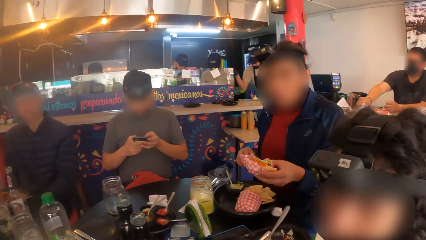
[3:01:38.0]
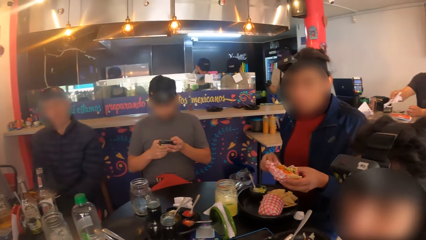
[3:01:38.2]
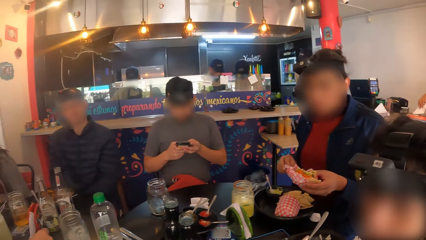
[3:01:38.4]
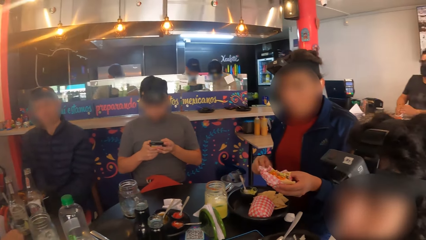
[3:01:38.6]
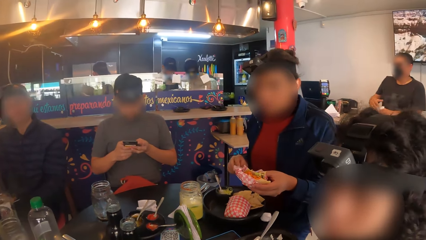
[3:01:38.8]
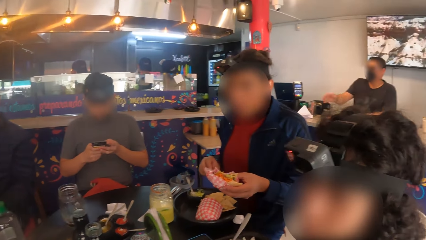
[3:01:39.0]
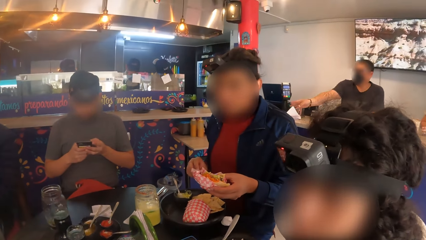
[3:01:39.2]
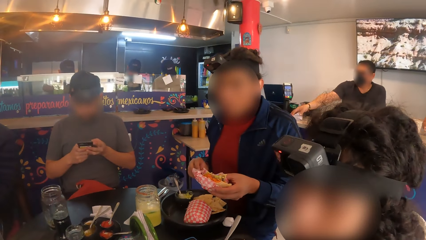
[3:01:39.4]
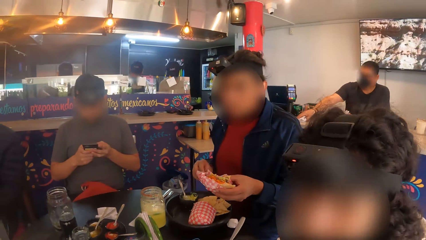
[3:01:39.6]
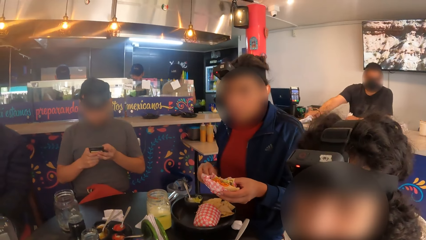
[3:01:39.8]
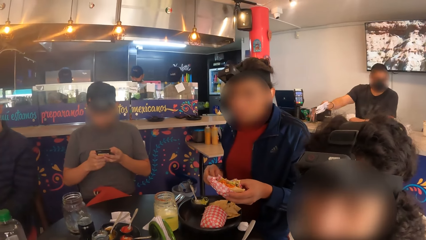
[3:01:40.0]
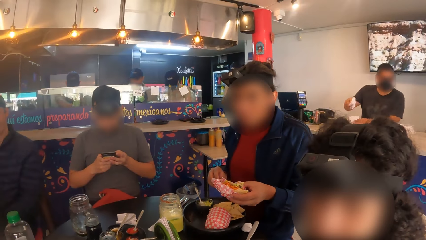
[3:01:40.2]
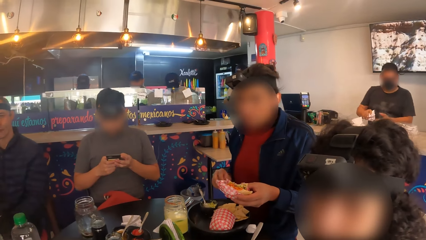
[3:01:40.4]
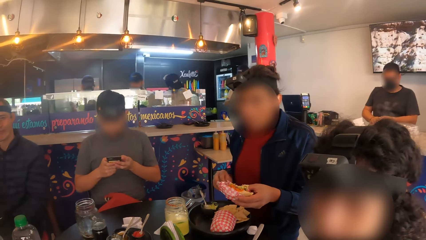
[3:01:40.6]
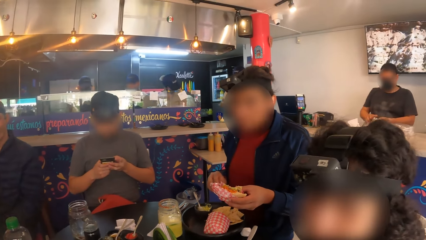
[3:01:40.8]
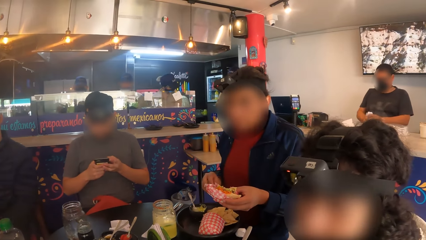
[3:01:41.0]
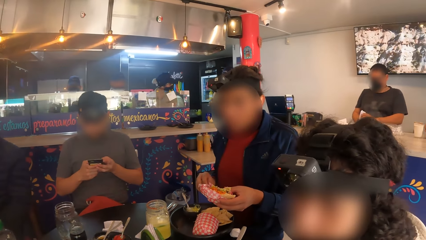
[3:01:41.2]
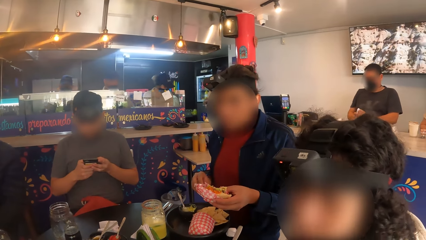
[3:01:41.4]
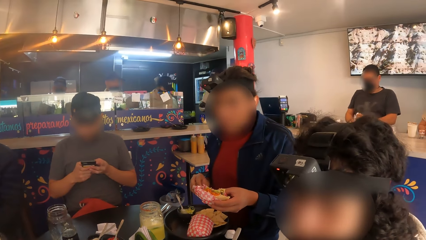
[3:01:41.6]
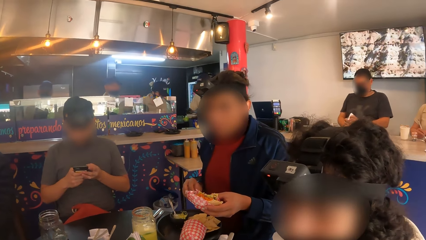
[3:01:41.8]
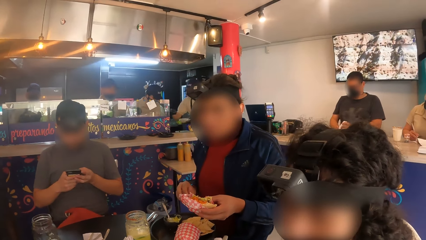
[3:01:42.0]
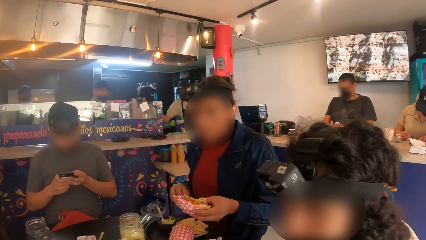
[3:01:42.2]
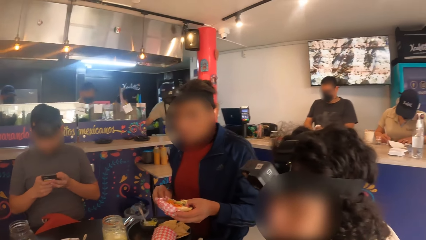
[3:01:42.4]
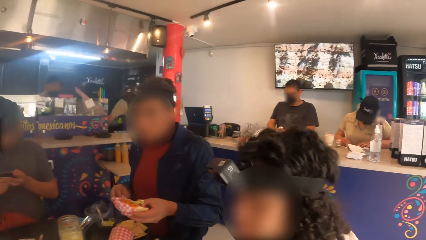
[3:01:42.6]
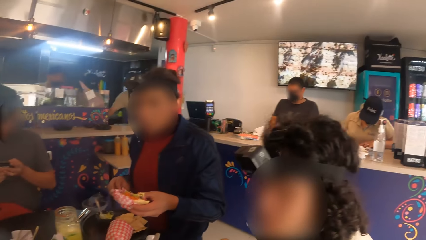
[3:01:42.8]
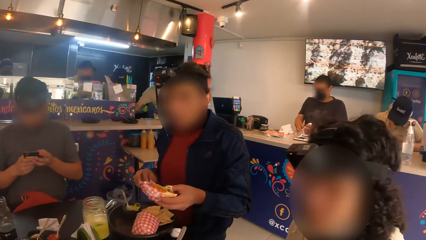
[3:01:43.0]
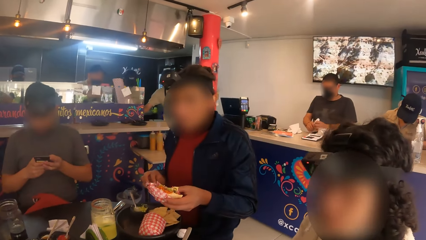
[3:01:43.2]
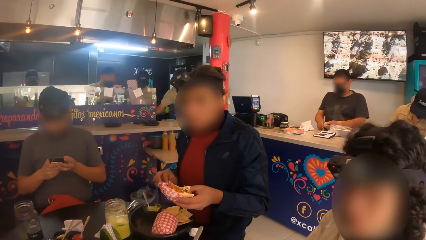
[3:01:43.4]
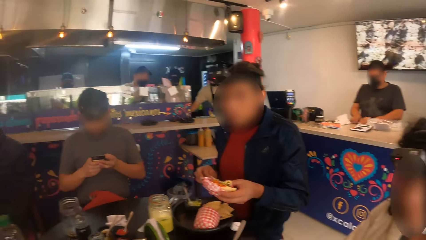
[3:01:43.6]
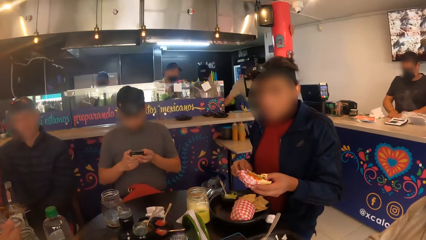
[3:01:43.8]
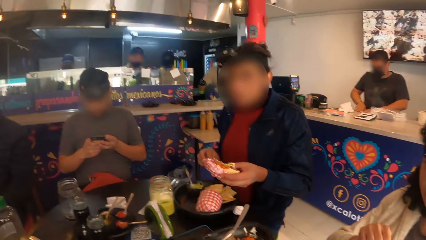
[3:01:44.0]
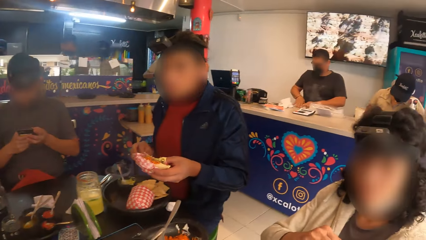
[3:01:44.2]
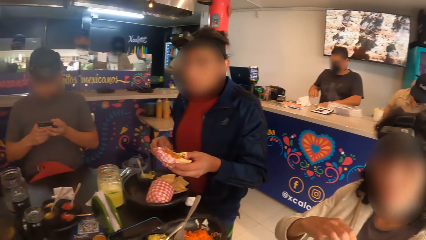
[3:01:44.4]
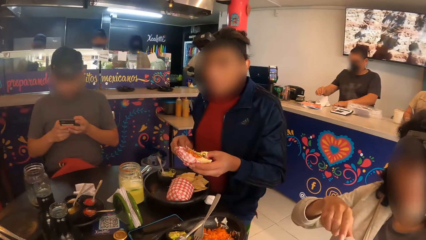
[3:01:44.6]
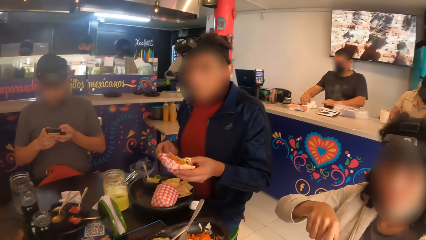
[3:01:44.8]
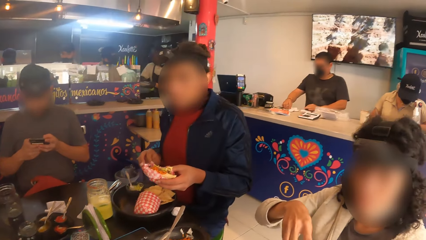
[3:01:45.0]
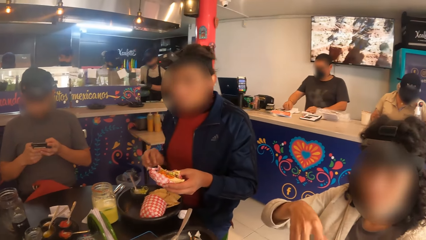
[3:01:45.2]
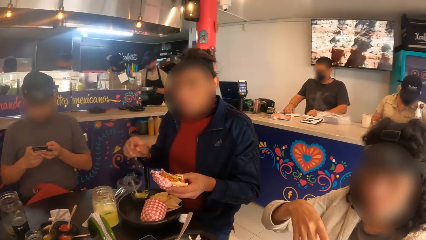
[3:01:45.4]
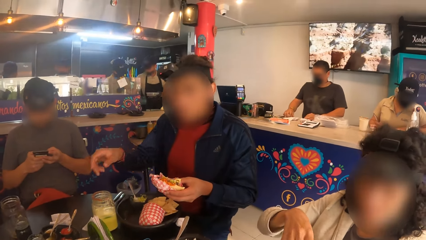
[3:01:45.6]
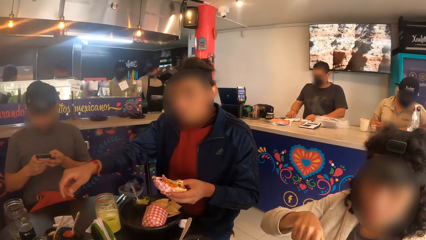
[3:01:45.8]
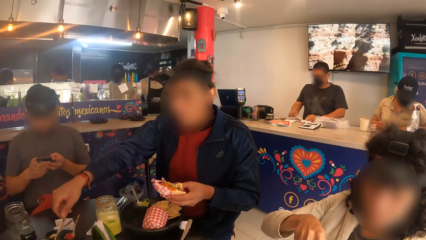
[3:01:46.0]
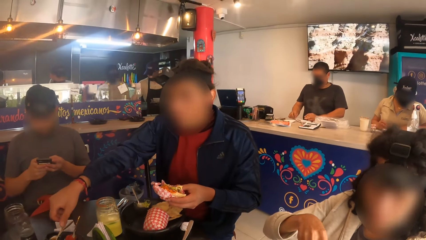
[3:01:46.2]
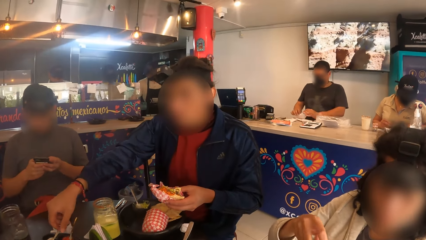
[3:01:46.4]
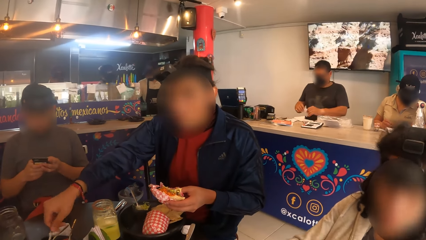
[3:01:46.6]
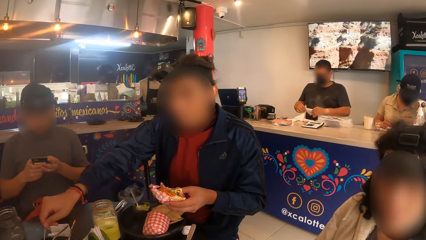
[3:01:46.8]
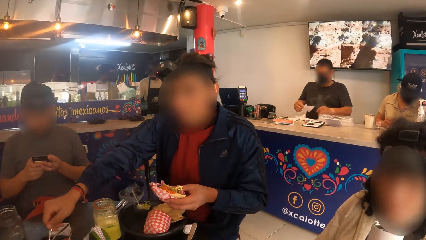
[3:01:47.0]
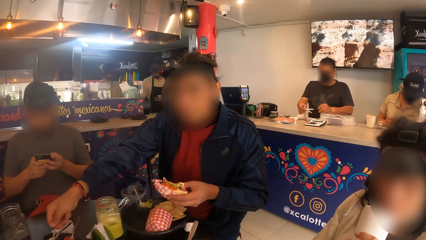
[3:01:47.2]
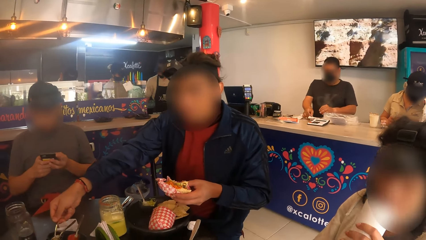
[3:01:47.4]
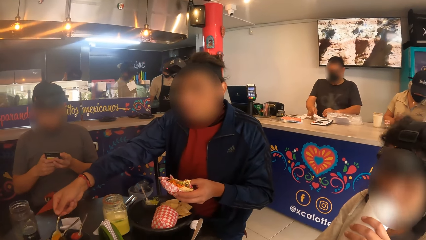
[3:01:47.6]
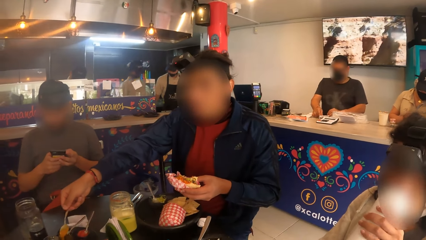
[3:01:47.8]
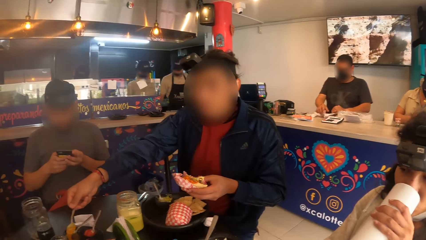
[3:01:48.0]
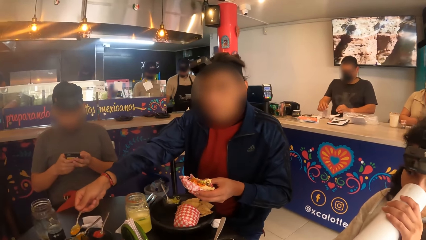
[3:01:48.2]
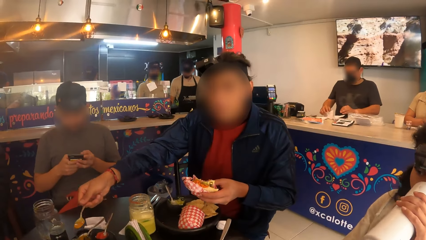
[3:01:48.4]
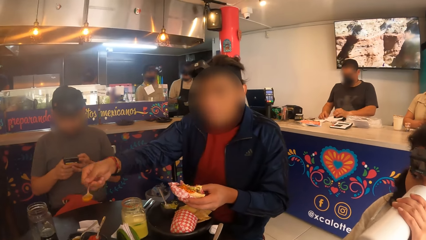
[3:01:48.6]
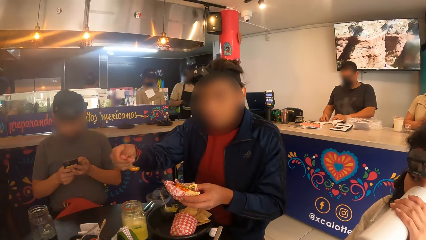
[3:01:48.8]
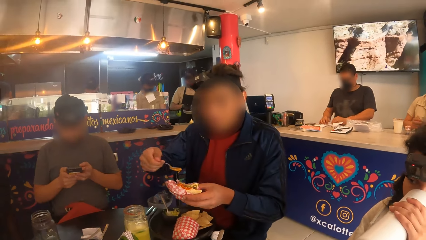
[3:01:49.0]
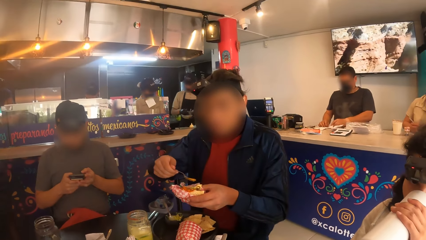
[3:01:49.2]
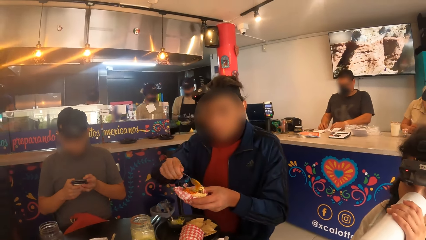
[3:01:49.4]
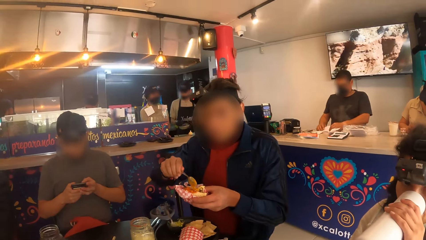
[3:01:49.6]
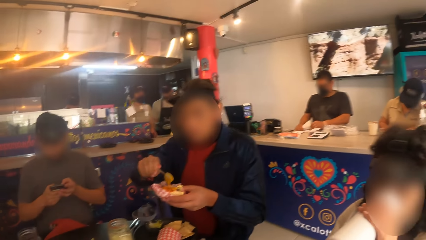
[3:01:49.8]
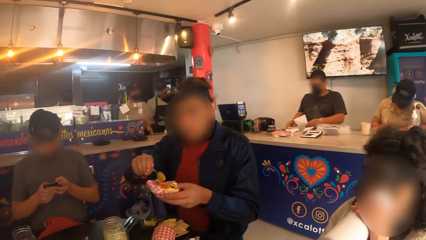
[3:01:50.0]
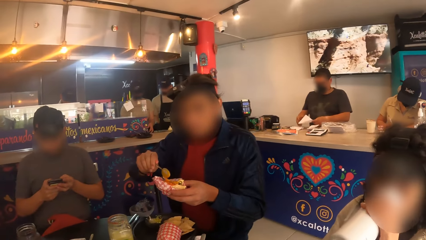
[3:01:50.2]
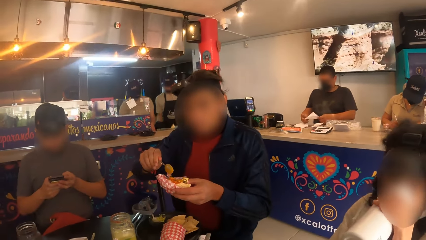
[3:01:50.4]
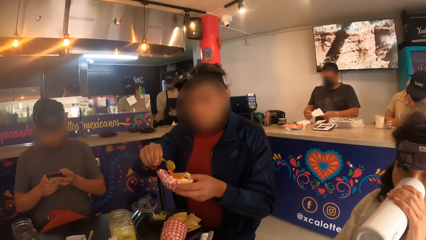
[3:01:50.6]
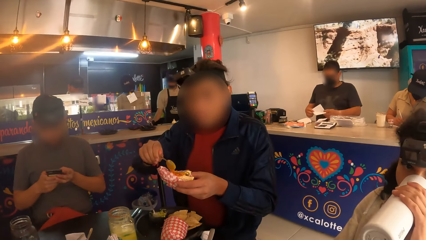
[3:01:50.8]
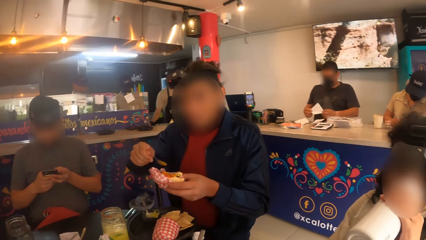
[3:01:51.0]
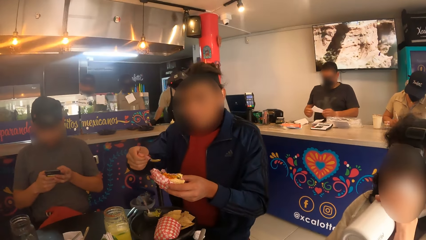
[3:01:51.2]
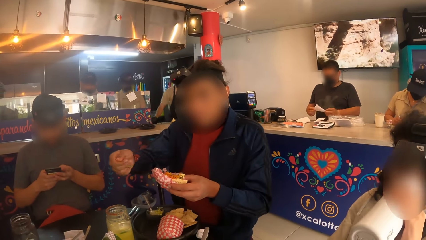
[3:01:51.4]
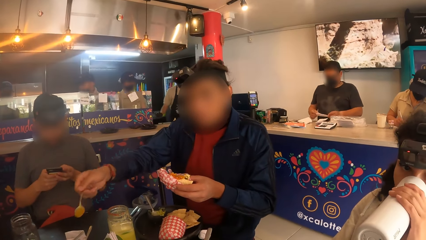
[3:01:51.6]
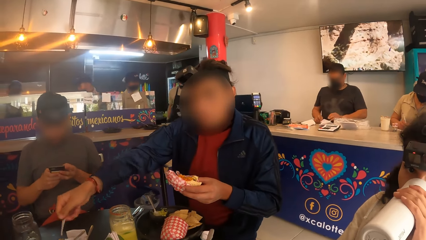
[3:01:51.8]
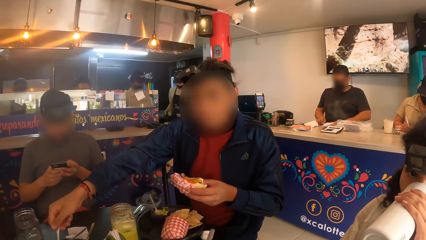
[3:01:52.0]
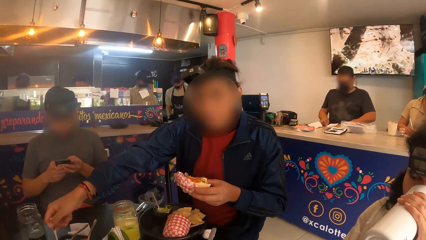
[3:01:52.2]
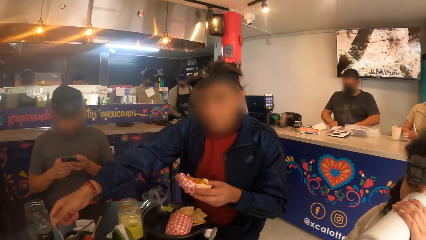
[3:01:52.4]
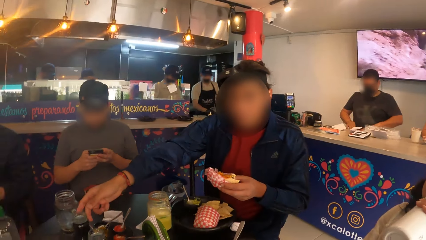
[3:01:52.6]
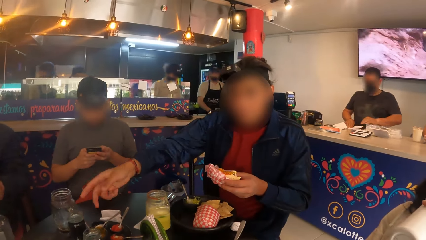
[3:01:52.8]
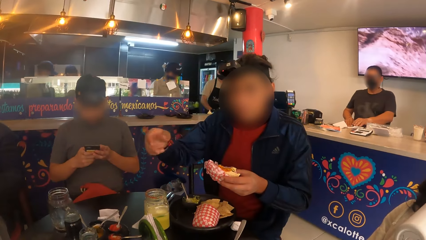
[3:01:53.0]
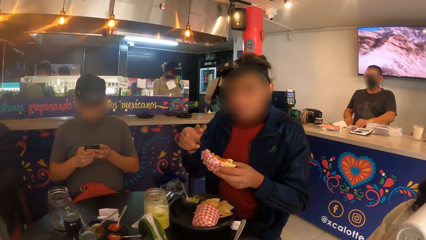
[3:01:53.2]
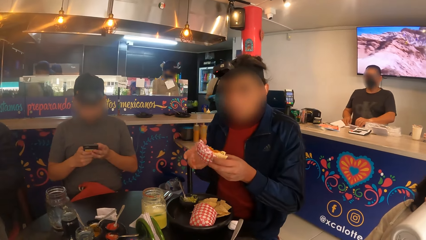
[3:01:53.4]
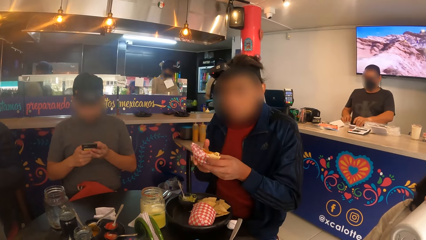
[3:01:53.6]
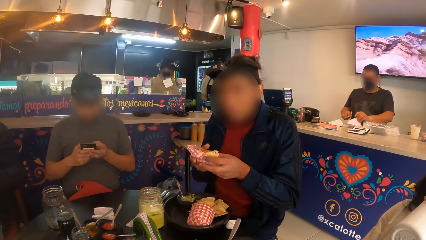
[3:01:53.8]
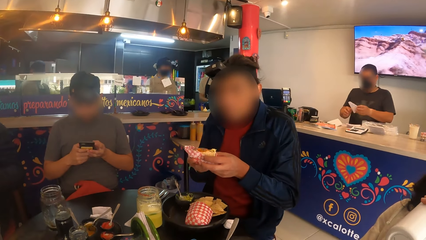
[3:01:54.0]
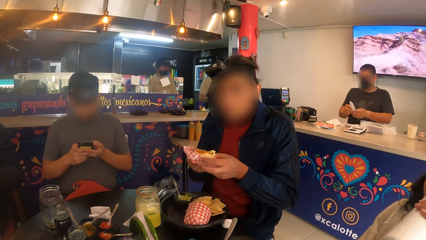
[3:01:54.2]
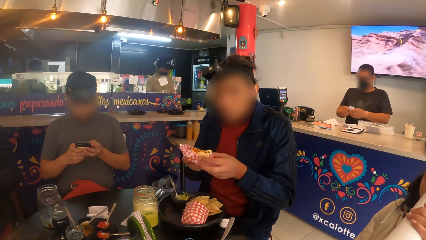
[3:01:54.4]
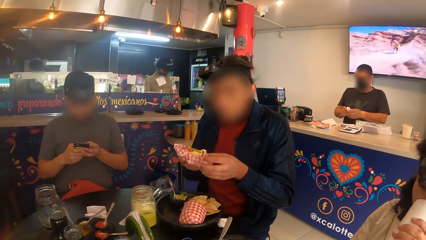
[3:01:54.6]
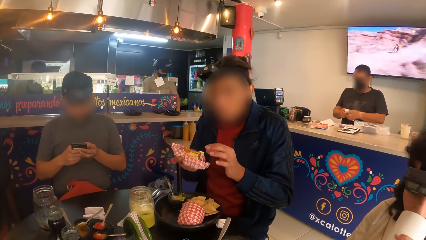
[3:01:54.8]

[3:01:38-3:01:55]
A man carries a spoon with his right hand from a plate. The man carries sauce from the plate with the spoon. The man puts the sauce on the taco with his right hand. The man puts the spoon on the plate with his right hand. The camera wearer looks around.
